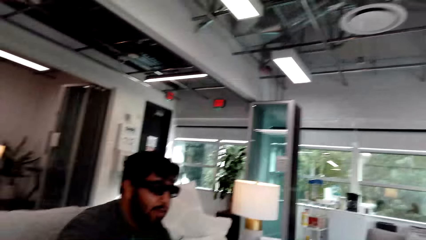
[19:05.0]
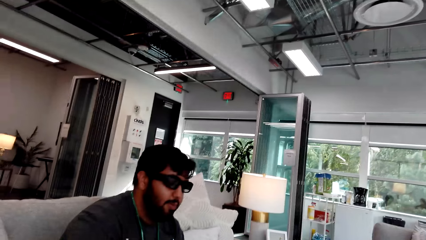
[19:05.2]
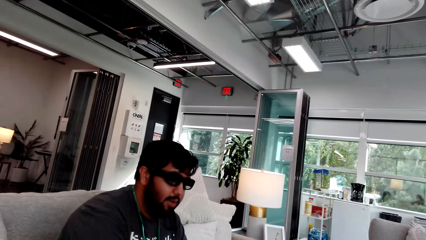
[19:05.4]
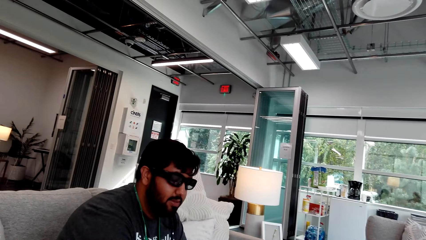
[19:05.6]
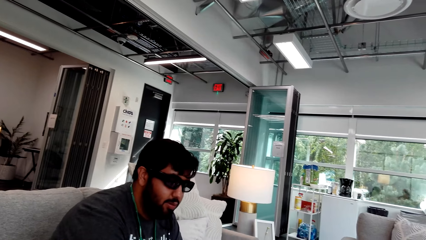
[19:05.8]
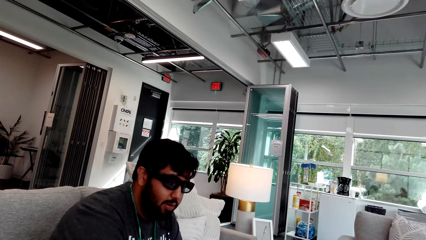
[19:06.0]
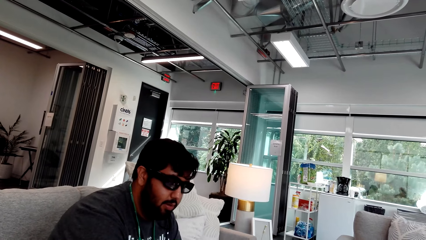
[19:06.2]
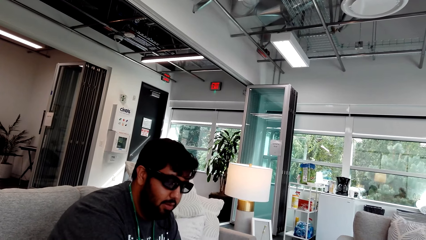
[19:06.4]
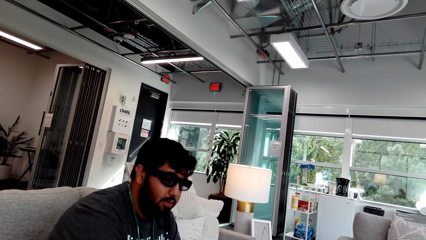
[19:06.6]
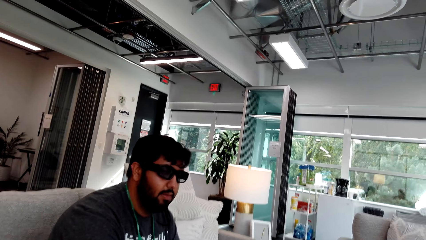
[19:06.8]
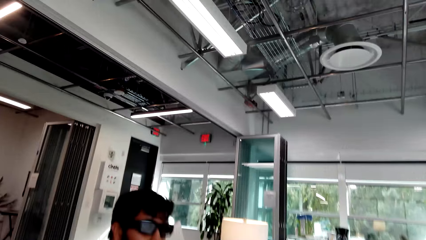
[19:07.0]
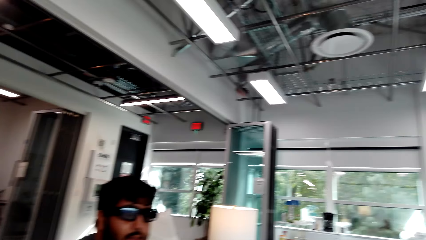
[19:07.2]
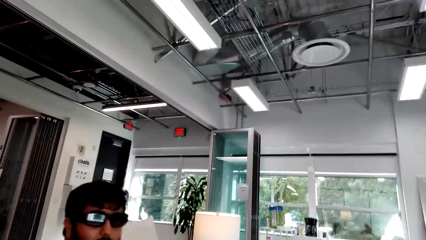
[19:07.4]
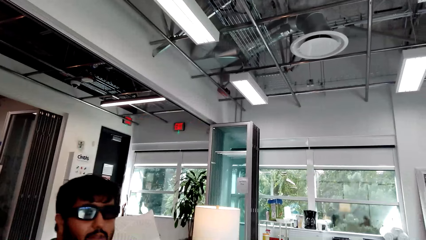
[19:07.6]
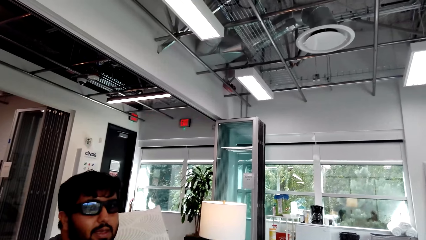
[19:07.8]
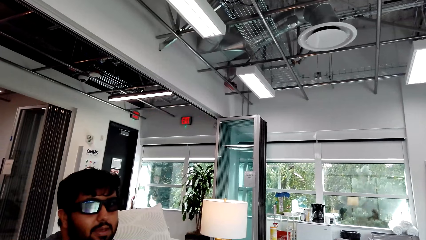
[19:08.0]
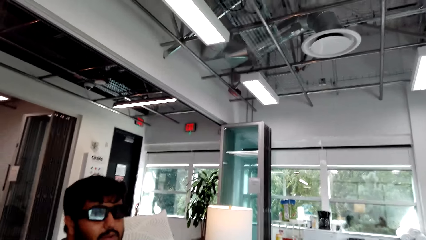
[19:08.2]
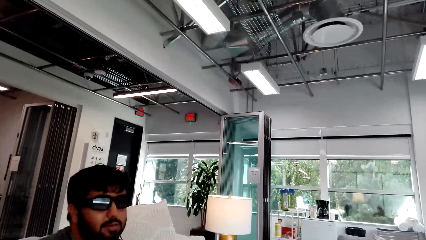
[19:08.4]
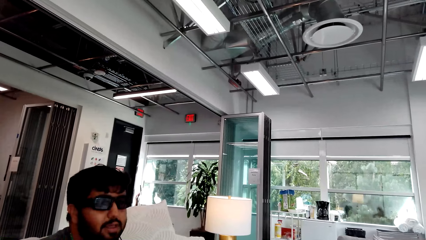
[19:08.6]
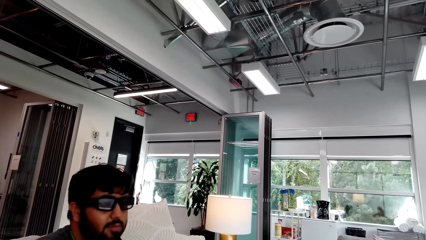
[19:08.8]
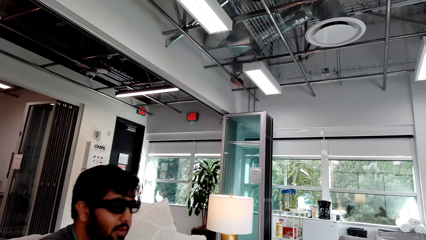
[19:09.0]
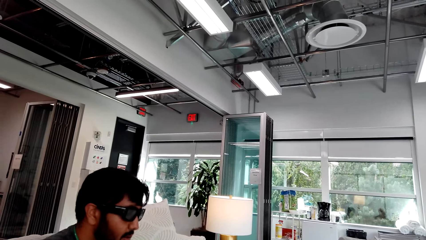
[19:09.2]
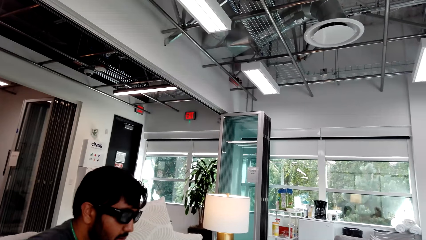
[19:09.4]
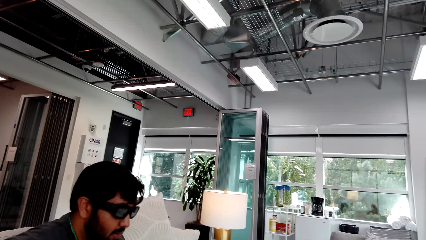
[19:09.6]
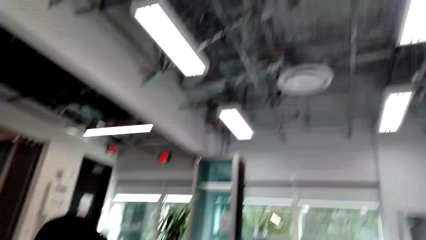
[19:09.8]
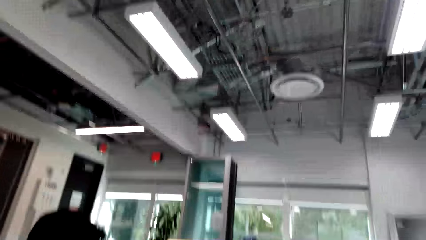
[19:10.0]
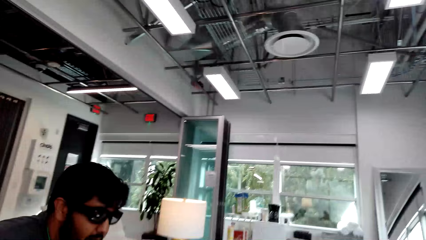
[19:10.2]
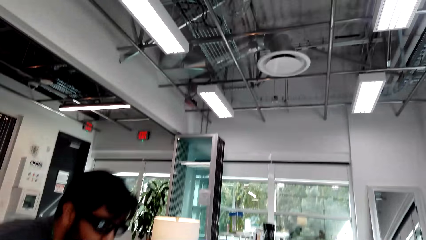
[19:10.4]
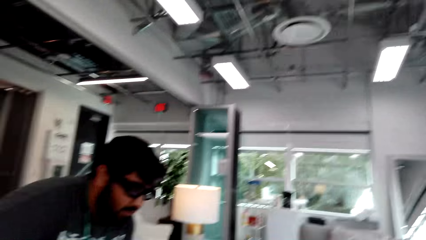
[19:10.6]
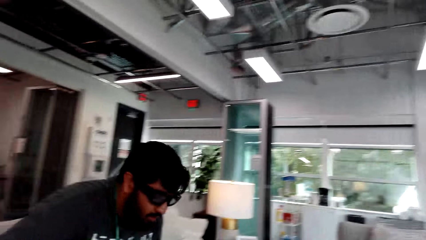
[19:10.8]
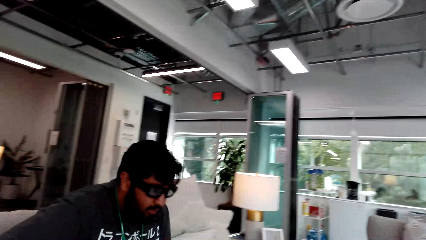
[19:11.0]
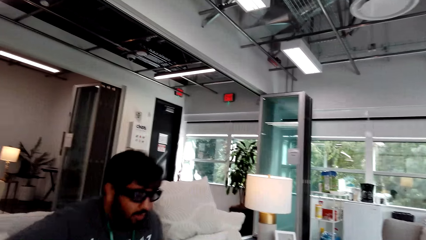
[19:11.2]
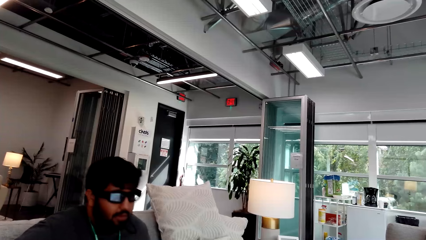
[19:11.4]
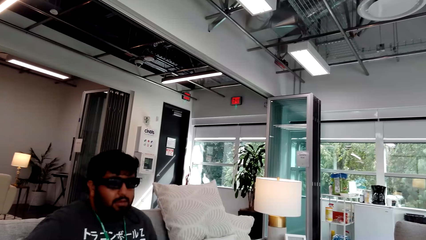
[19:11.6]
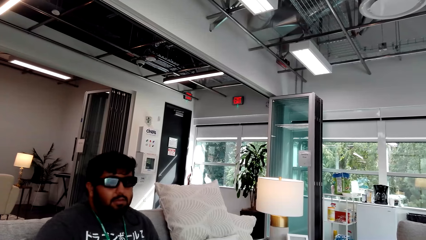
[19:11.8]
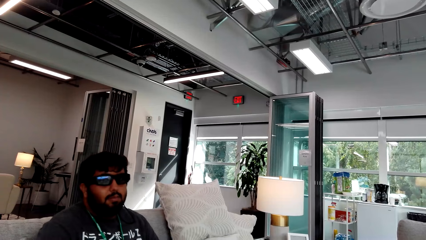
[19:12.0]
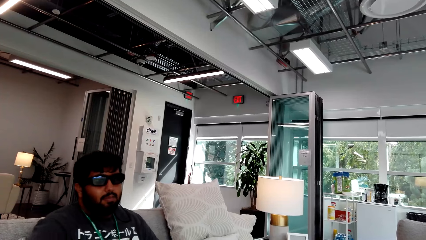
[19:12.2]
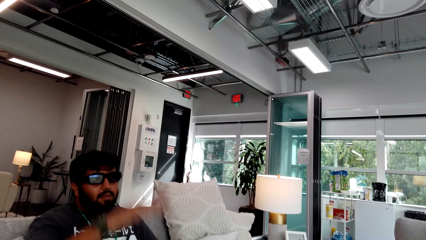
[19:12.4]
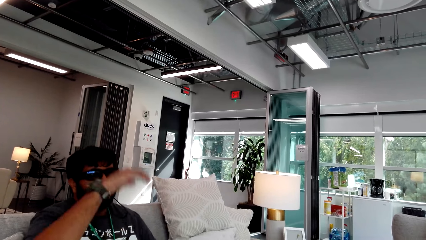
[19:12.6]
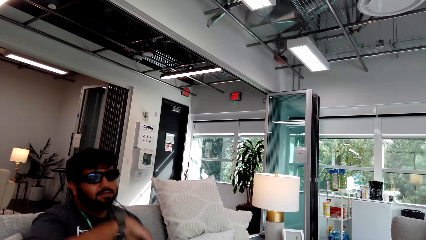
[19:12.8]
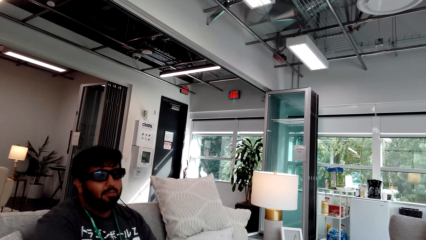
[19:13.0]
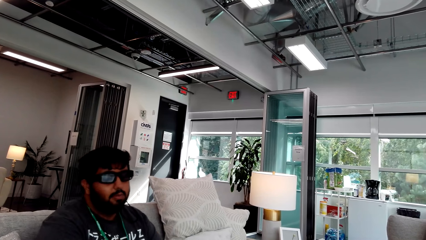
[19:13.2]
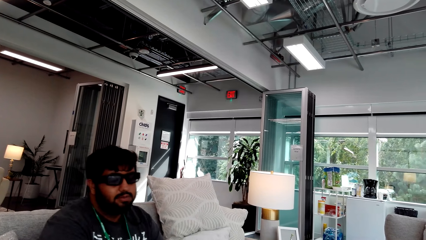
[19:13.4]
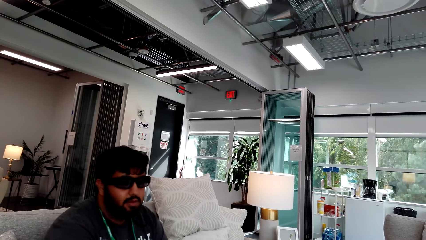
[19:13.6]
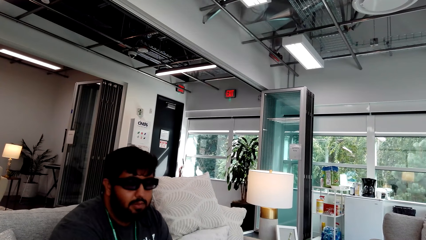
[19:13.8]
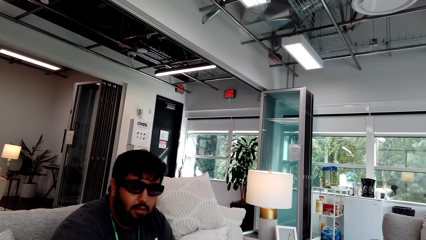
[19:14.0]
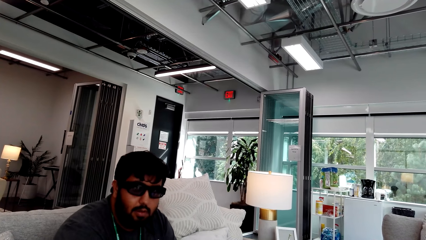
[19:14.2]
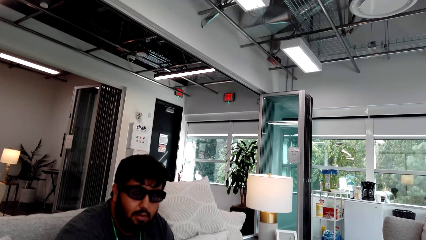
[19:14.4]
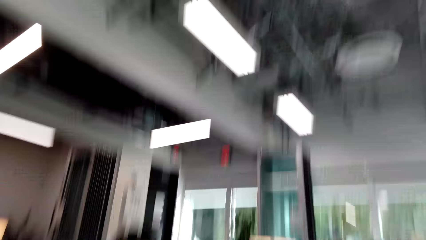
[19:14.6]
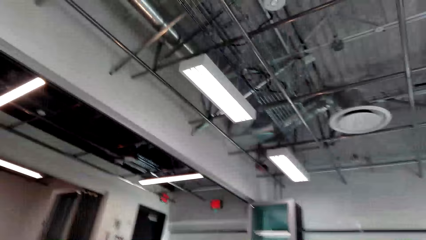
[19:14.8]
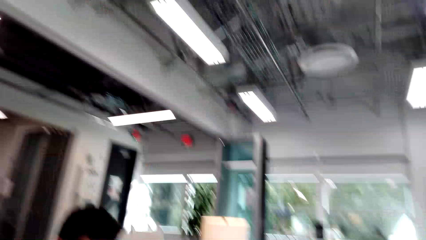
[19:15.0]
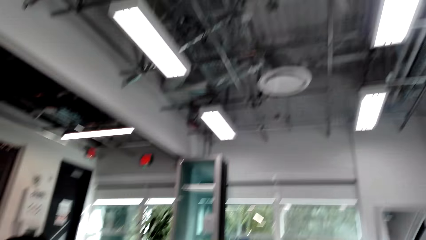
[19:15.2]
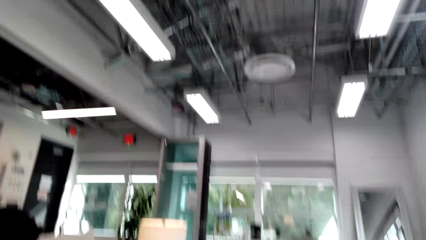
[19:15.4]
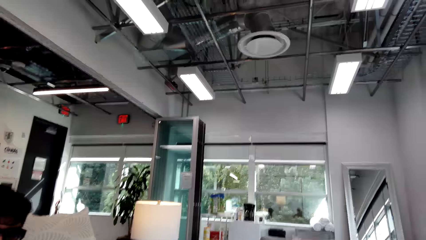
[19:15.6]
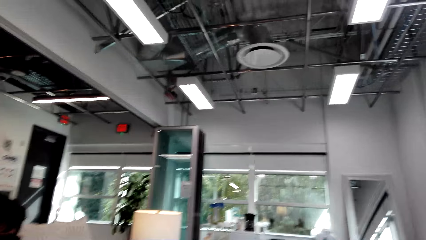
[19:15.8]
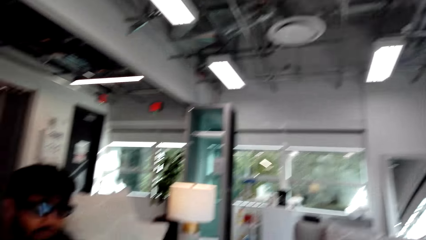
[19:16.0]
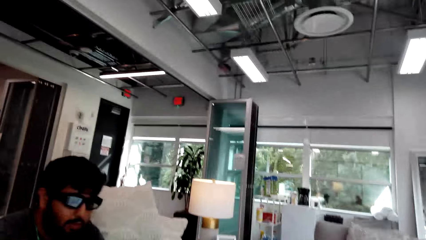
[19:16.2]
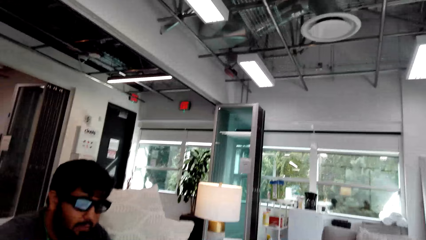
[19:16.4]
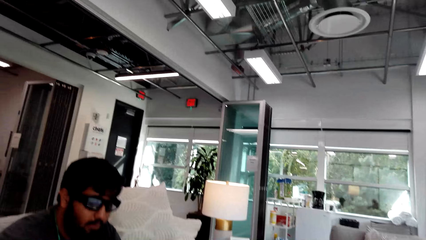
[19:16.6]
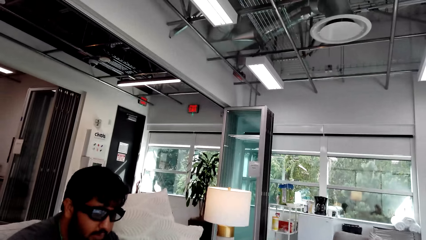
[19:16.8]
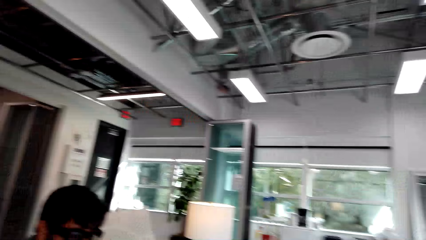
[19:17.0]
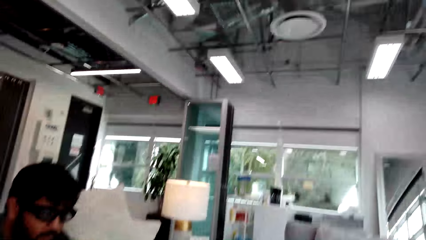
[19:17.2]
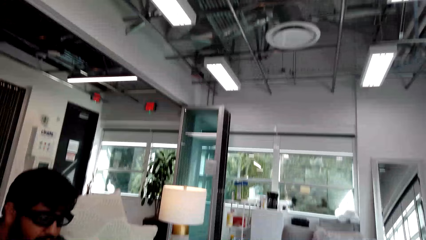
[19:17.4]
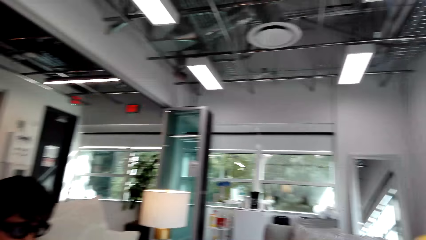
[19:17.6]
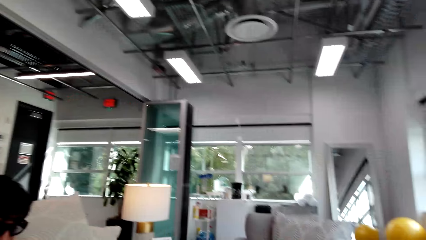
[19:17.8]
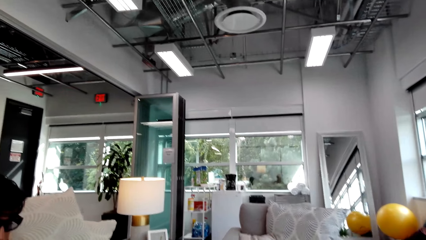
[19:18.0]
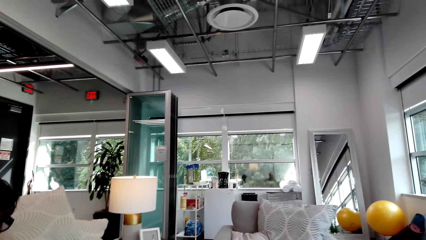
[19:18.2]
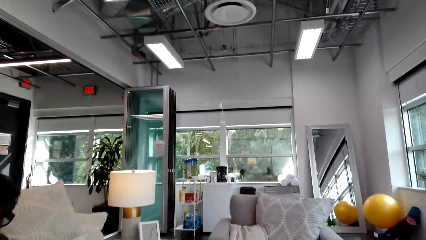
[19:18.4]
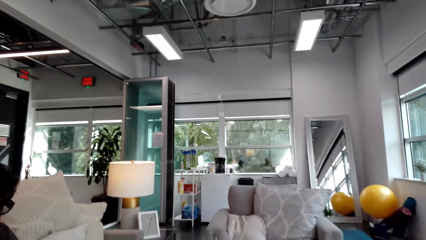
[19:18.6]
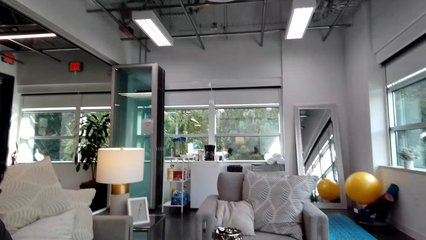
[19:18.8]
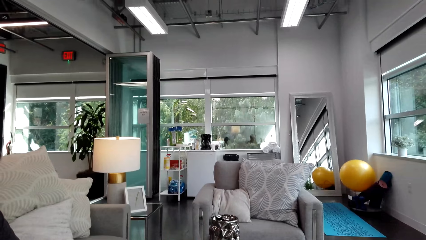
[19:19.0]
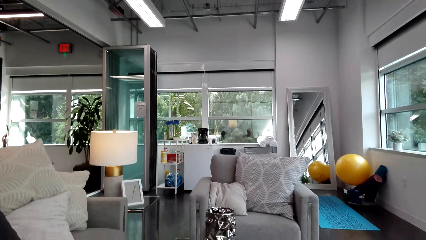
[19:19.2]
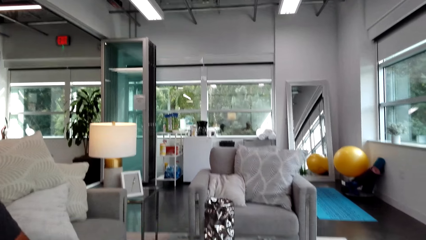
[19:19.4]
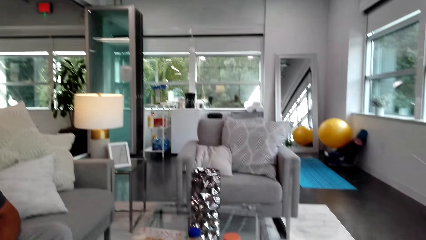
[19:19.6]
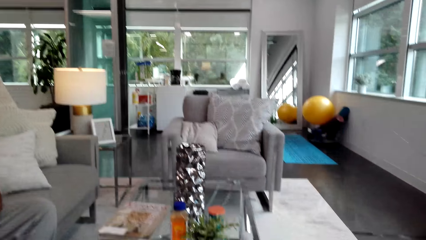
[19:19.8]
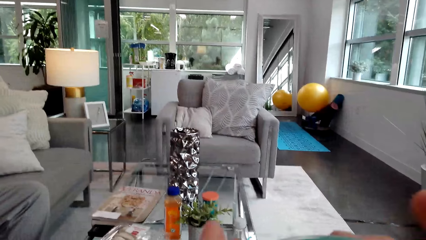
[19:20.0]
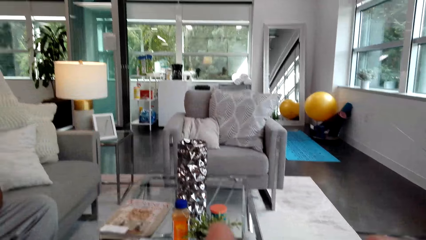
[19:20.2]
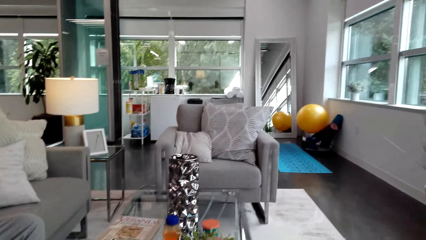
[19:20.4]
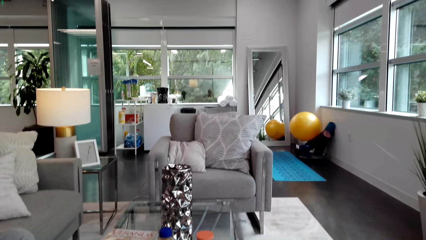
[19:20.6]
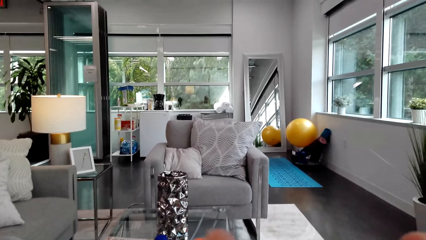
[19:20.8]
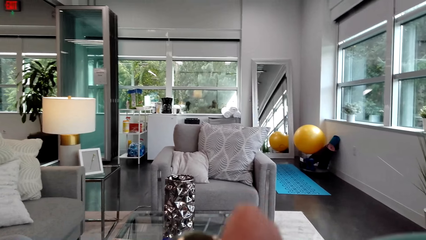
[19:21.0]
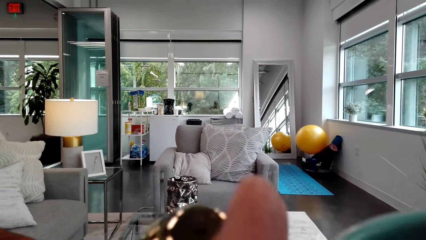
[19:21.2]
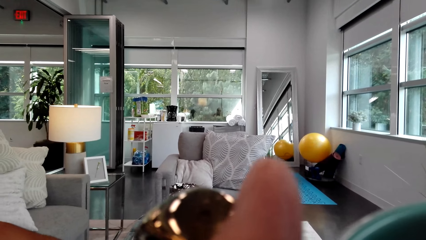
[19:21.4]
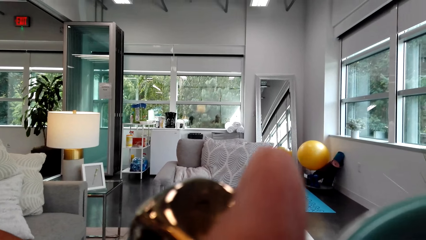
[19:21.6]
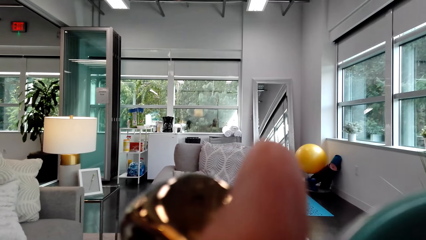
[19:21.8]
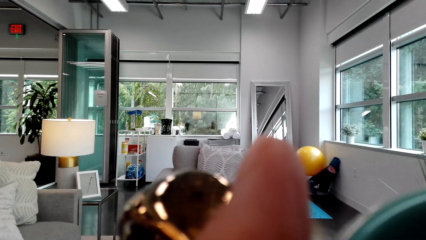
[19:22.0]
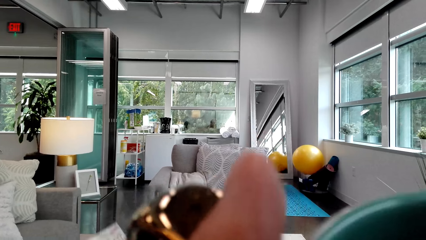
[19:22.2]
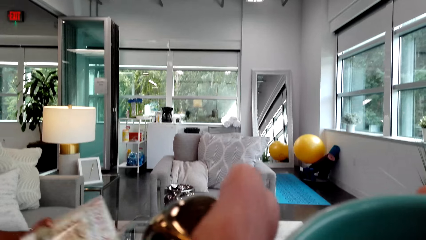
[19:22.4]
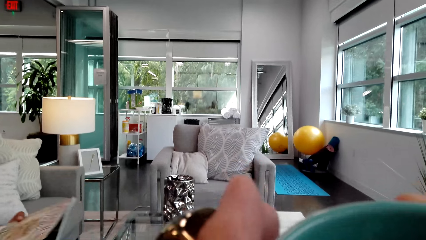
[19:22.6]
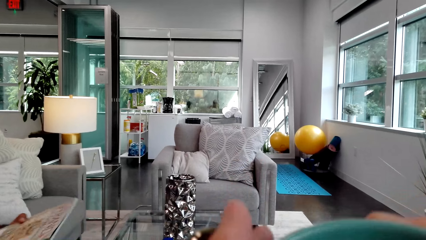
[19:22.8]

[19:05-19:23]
A man observes with the camera wearer. The camera wearer looks around. The man observes with the camera wearer. The camera wearer looks around. They lift a cup. They drink coffee from the mug.
